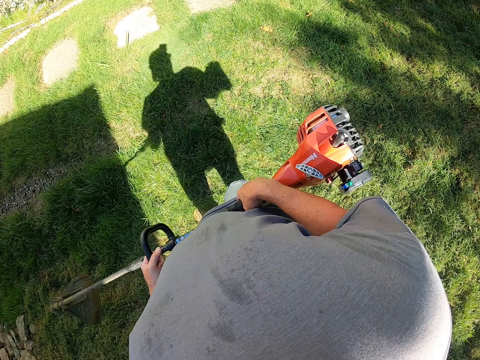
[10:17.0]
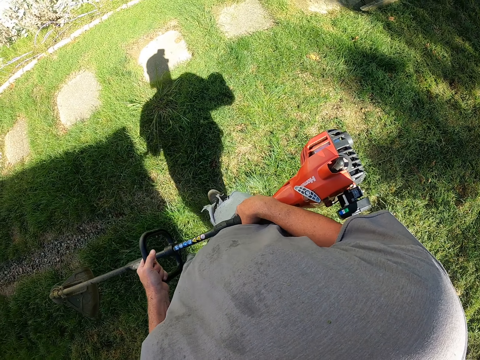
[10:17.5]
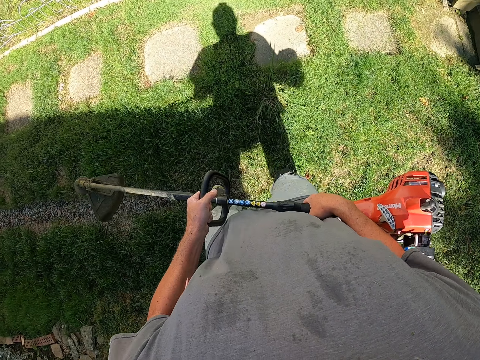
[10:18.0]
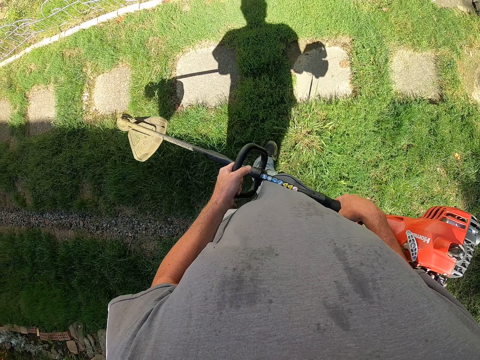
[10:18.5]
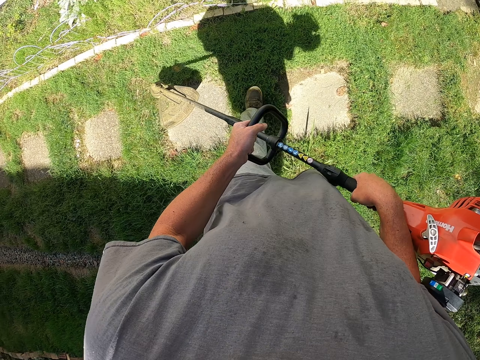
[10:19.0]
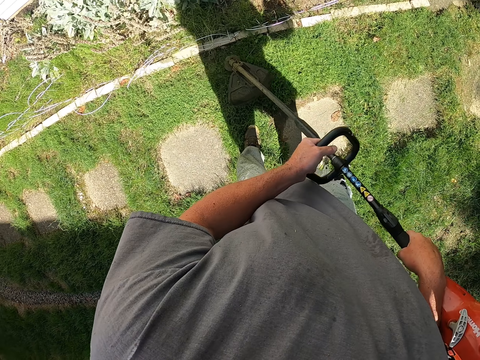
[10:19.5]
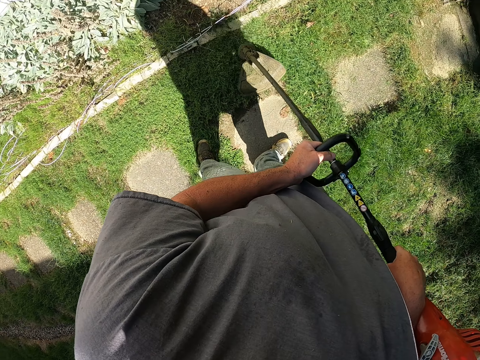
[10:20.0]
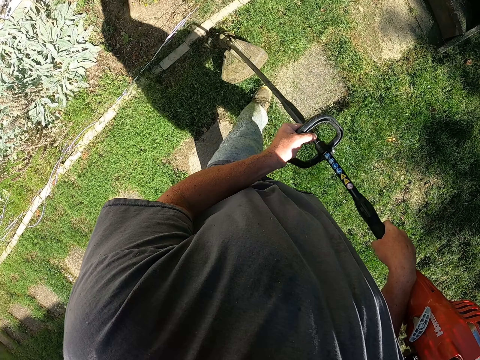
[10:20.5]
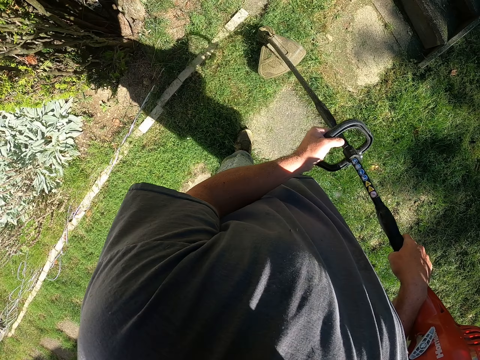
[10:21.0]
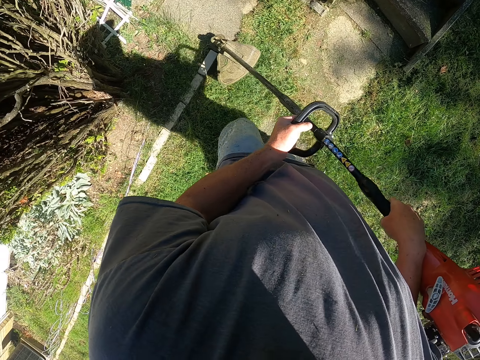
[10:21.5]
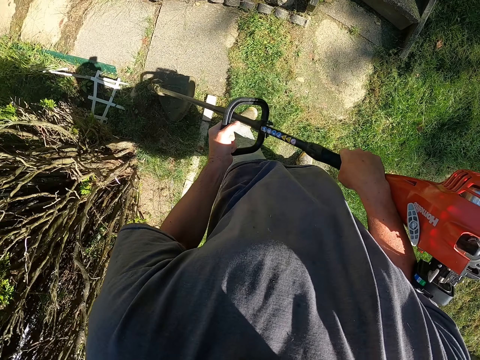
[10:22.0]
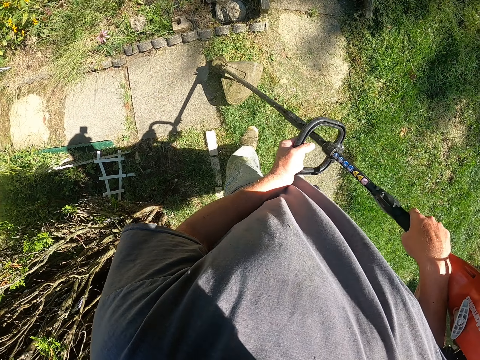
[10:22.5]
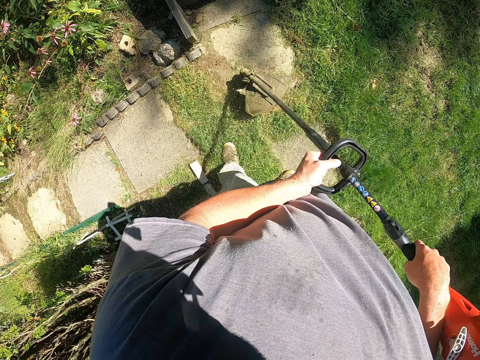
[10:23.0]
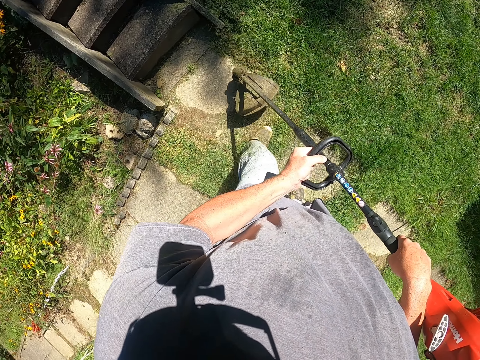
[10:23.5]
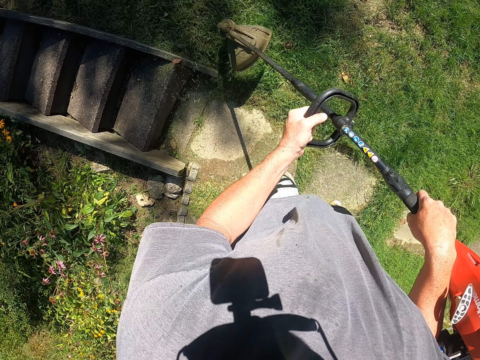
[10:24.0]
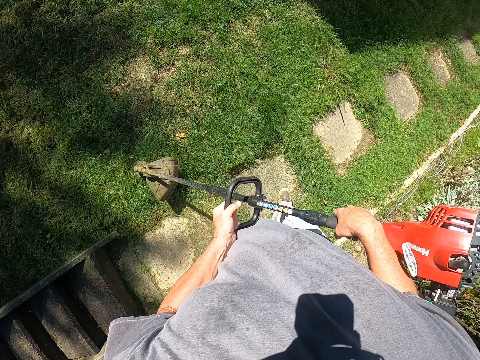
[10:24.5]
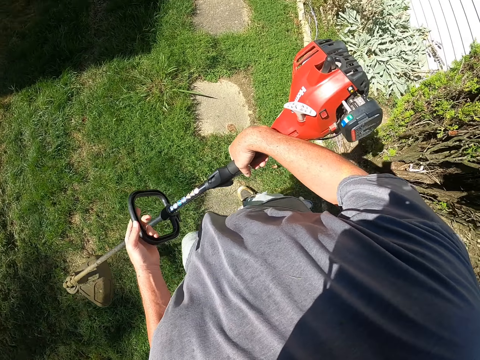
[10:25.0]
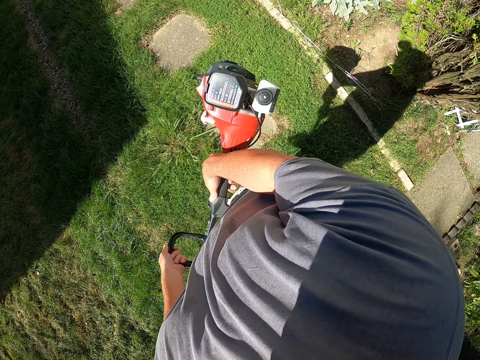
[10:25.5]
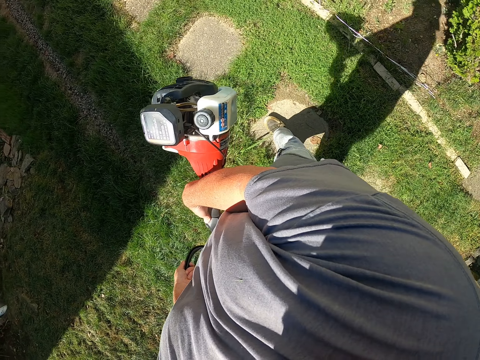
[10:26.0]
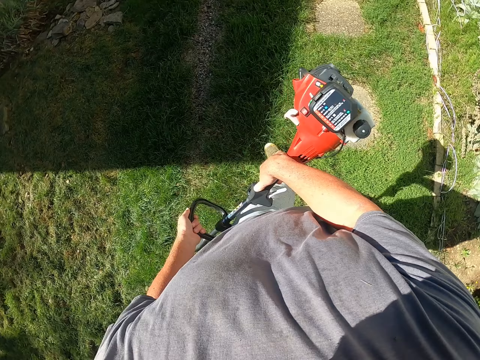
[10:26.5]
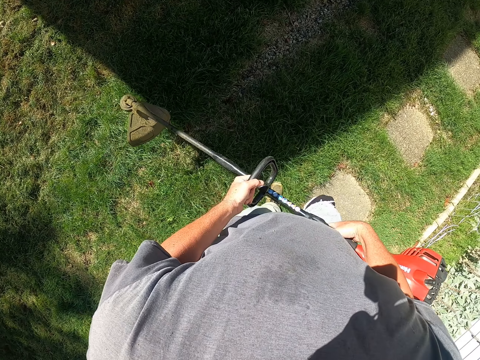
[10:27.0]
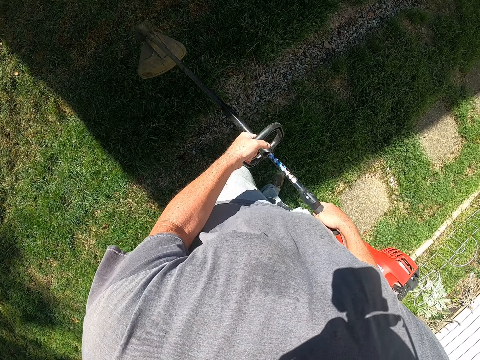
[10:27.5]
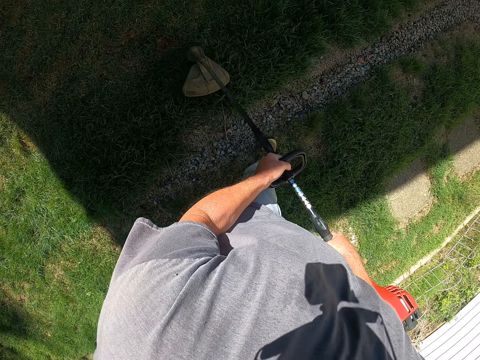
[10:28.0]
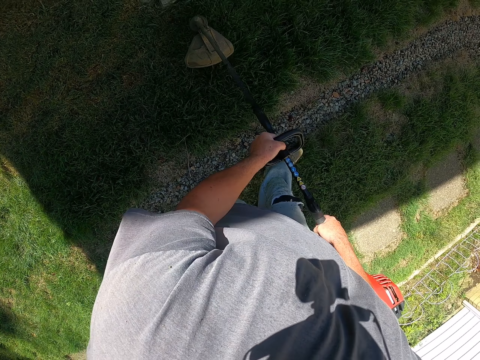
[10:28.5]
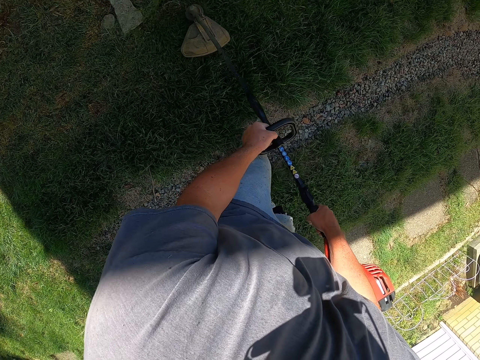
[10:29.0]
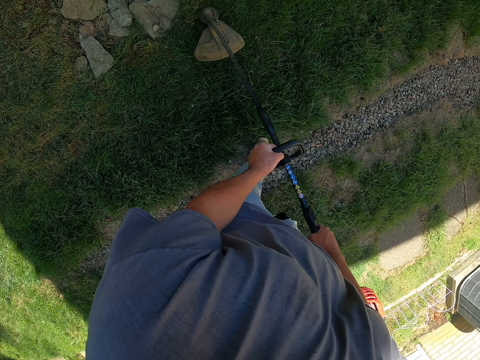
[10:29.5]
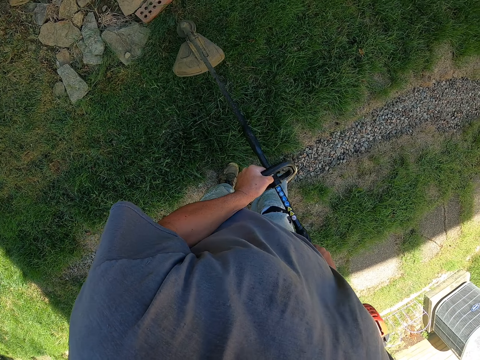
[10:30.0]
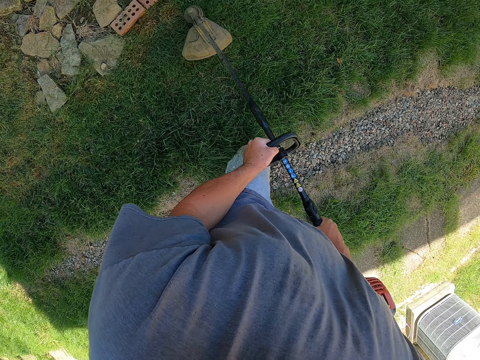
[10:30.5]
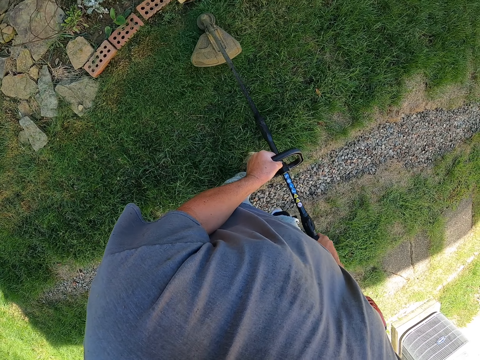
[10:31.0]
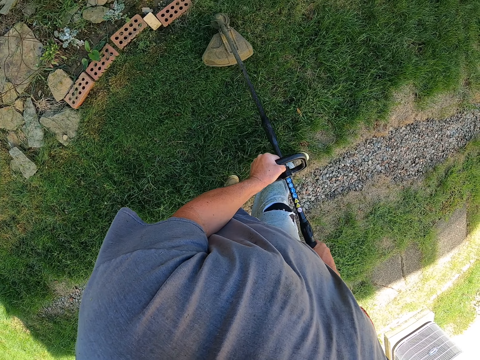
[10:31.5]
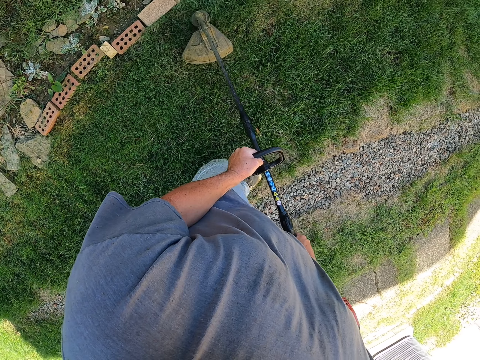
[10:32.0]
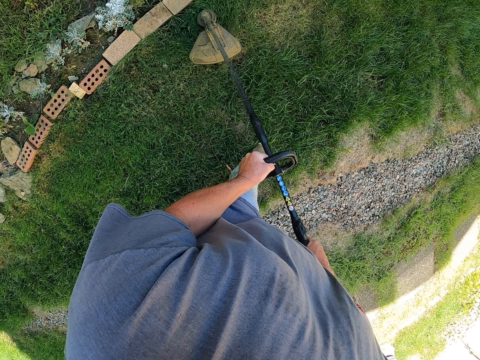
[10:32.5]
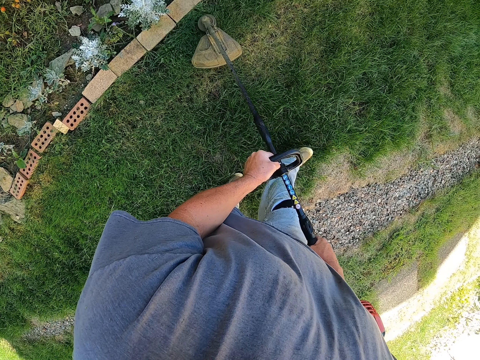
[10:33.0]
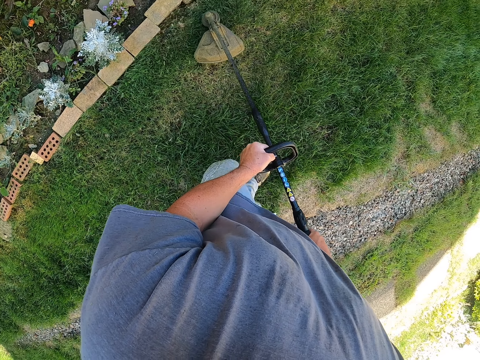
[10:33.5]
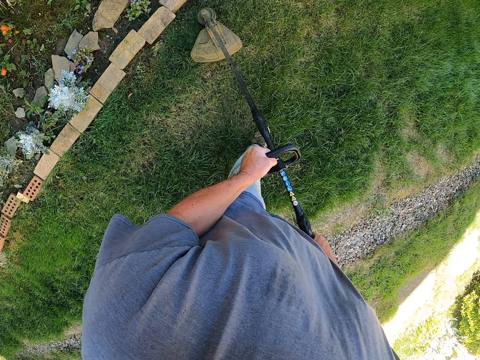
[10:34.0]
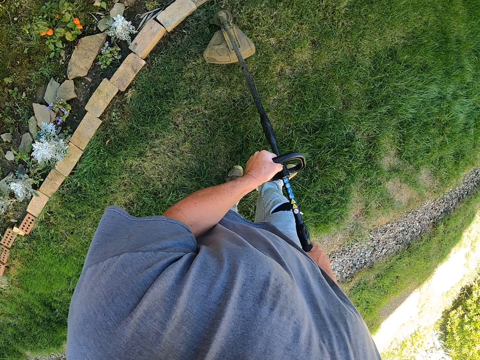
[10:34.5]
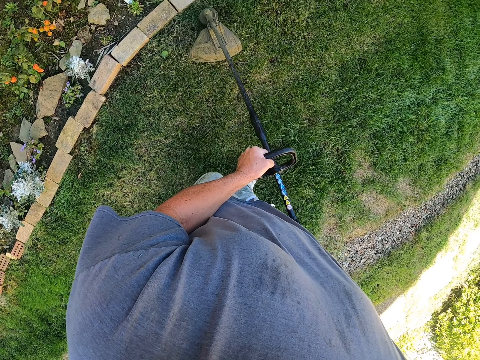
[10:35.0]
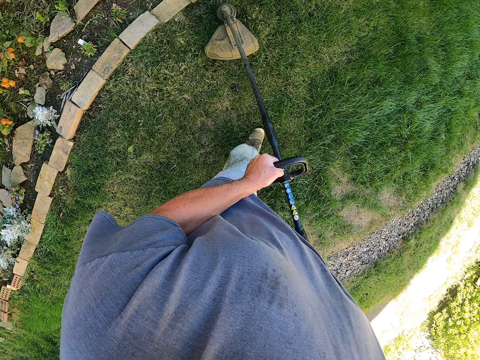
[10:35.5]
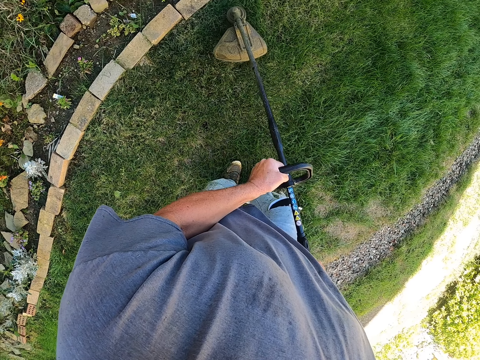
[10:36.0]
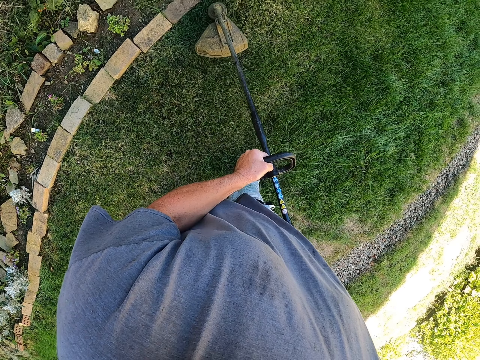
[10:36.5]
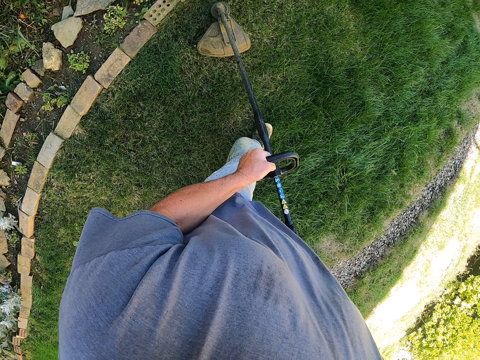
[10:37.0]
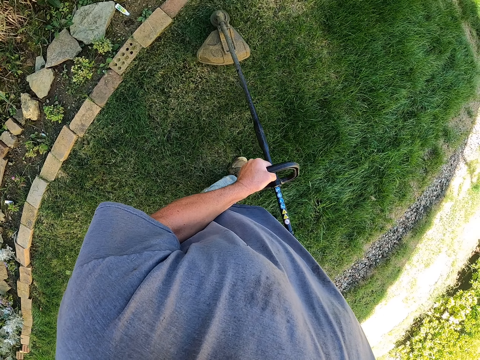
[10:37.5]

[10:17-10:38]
The camera wearer walks on the grass. They cut the grass with a grass cutting machine. They cut the grass.

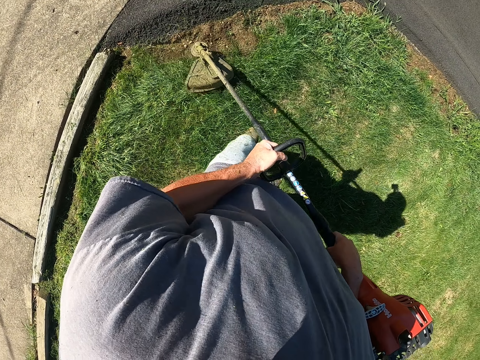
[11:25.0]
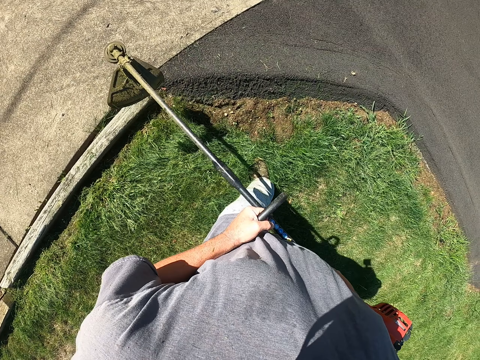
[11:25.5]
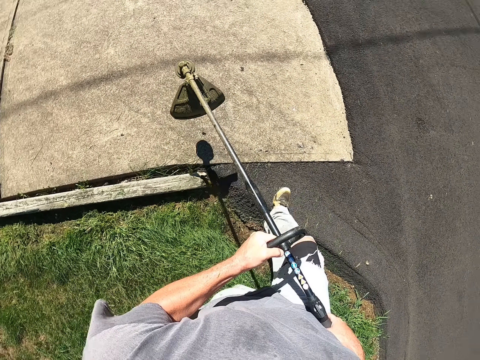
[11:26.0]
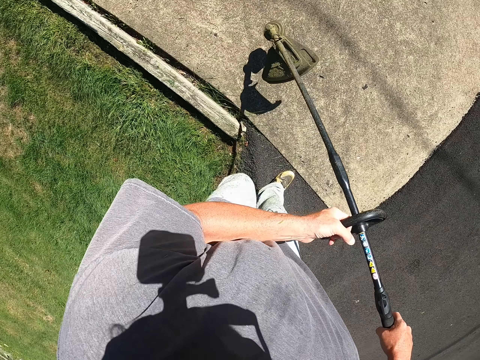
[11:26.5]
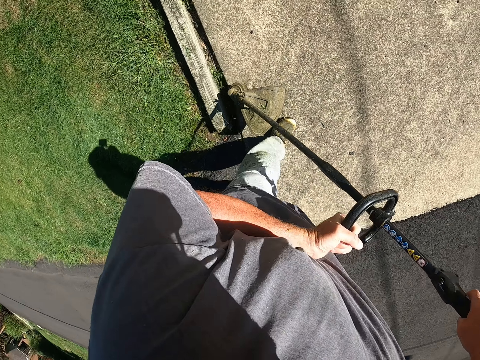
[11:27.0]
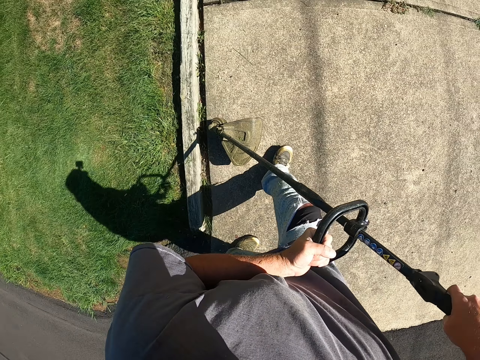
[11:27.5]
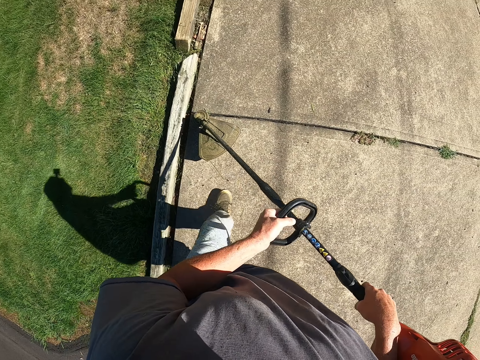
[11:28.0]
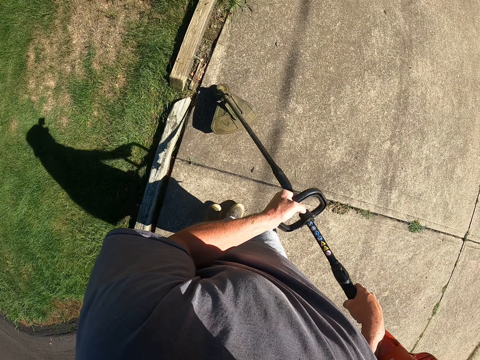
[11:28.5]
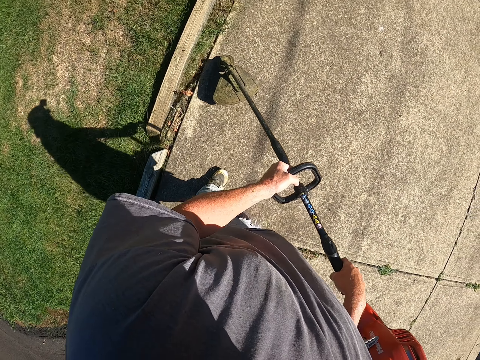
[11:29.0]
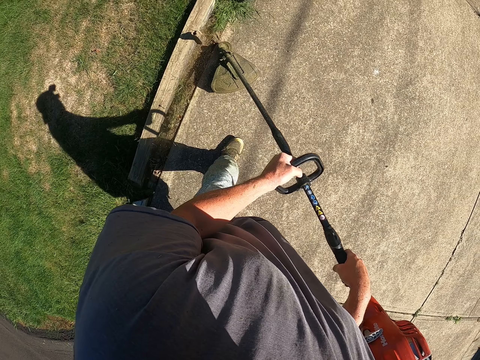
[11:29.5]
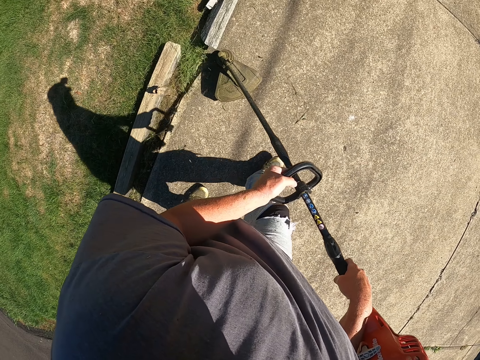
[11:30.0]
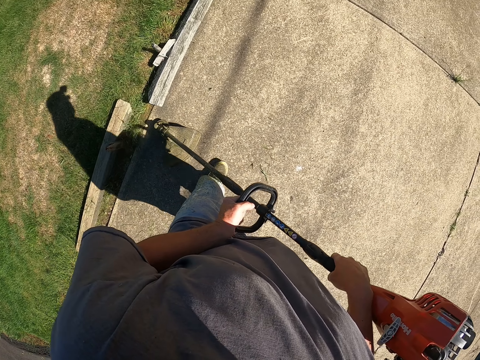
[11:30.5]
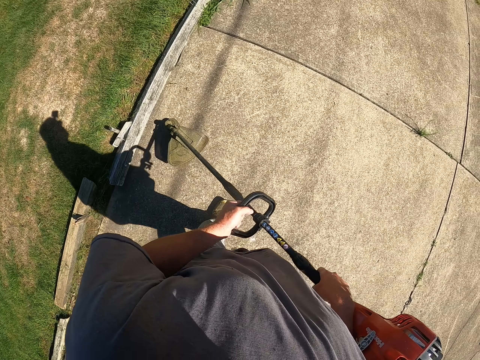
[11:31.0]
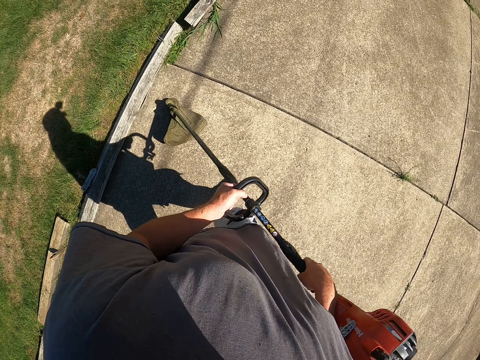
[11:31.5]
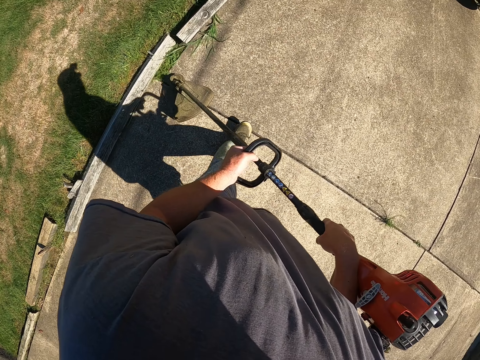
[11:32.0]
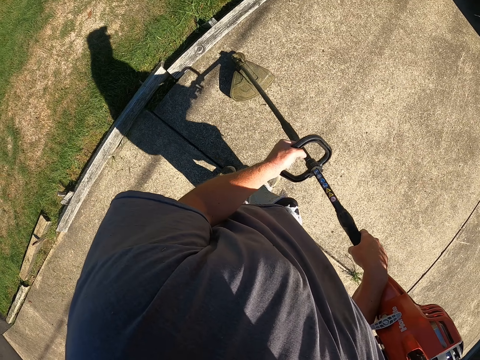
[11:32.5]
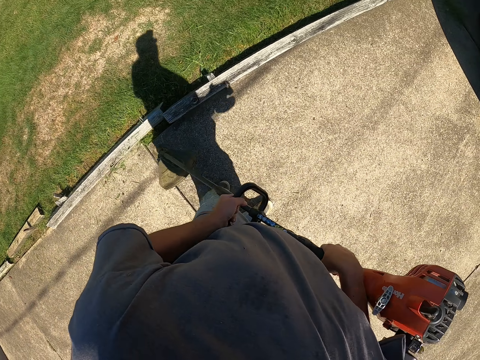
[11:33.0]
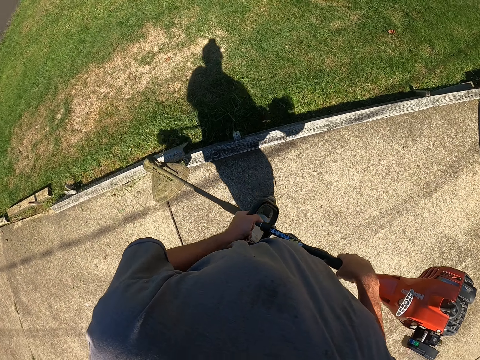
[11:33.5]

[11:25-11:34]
The camera wearer walks around the compound. They hold the grass cutter machine. They cut grass with the grass cutting machine. They walk on the walkway.
